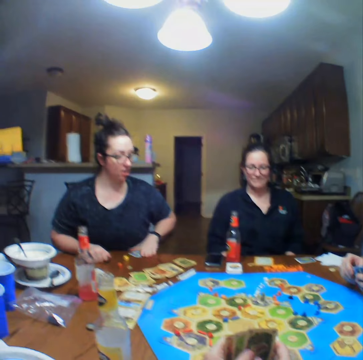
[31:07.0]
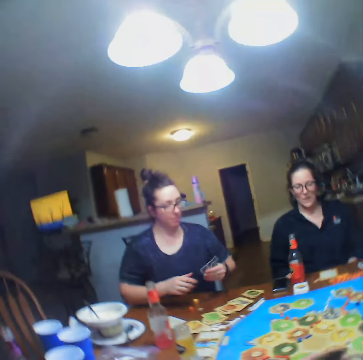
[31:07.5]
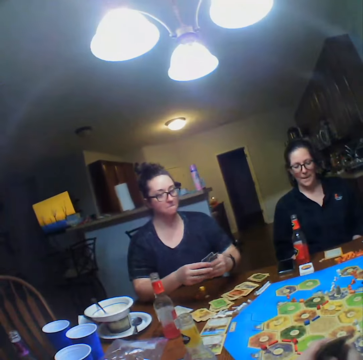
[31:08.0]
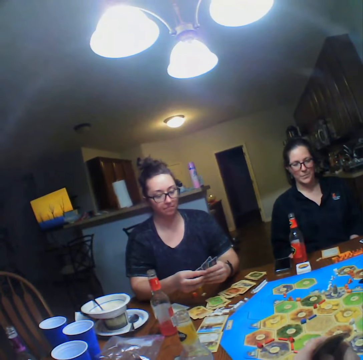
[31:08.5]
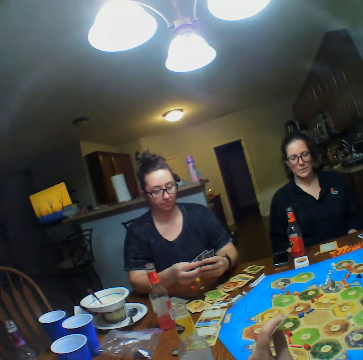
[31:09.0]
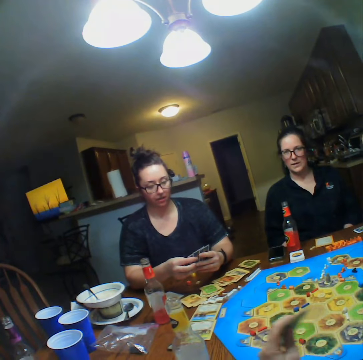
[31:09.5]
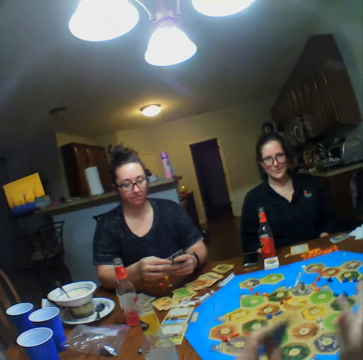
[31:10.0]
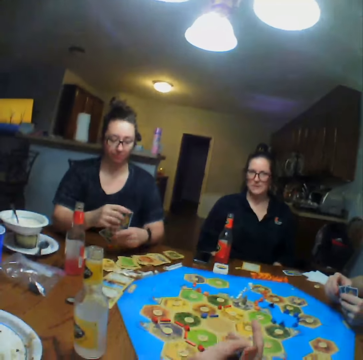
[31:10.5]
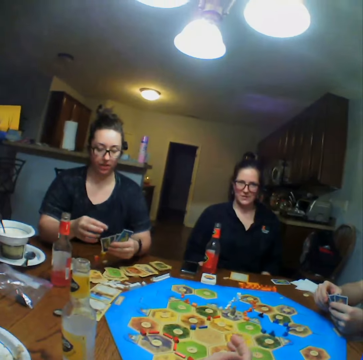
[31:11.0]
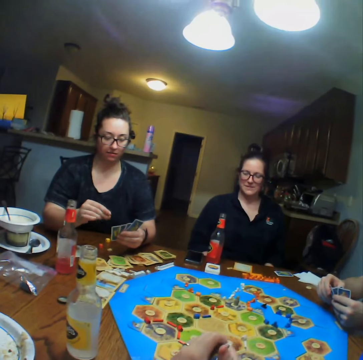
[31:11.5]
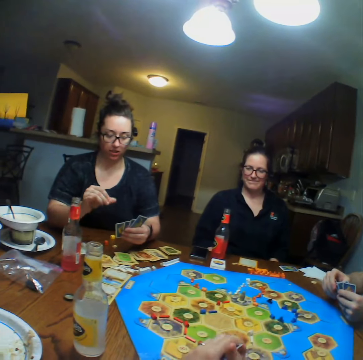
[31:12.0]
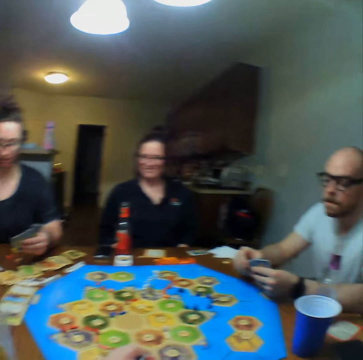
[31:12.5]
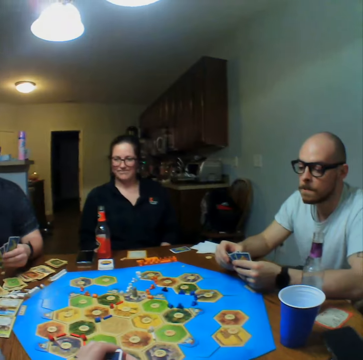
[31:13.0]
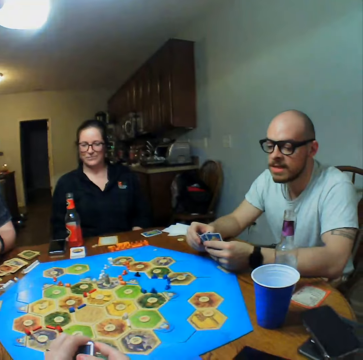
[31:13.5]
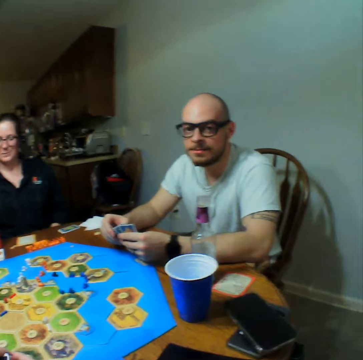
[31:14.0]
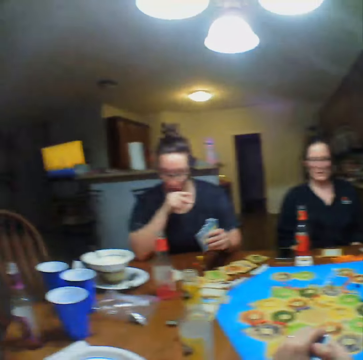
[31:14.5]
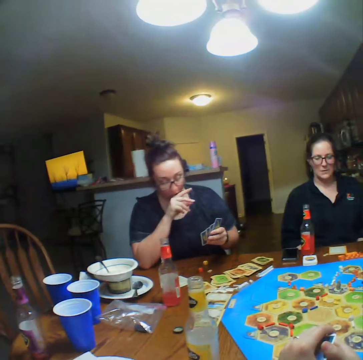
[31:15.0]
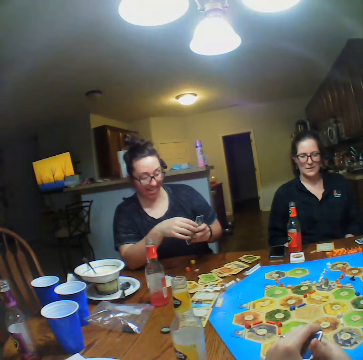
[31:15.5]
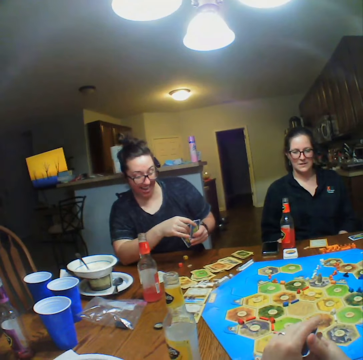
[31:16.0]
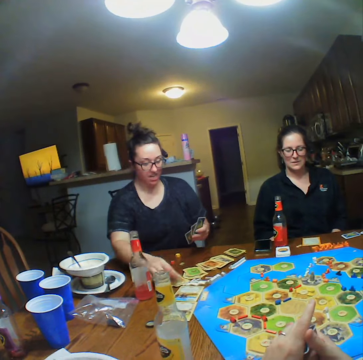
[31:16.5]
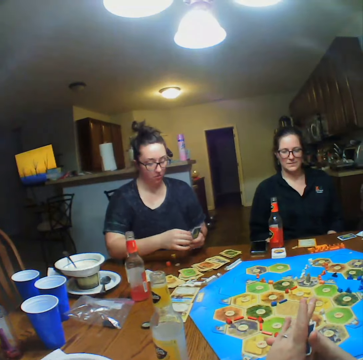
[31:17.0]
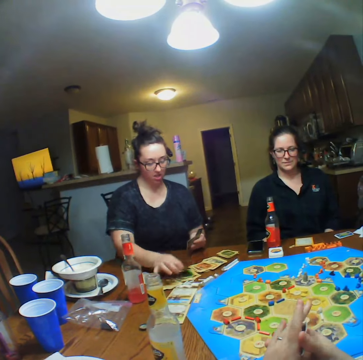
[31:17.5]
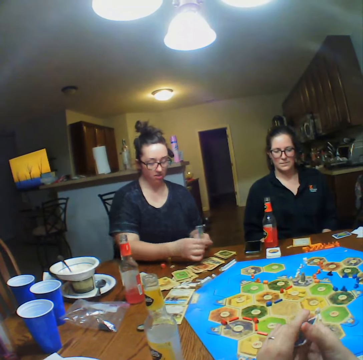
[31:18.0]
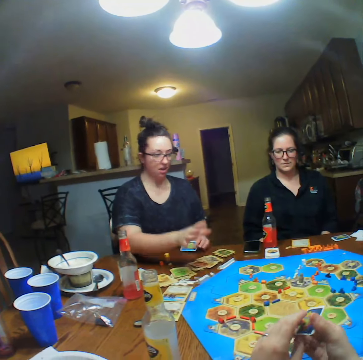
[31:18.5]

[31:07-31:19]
A lady picks up cards. The camera wearer talks. A man talks. The lady talks. The lady puts the cards on the table.

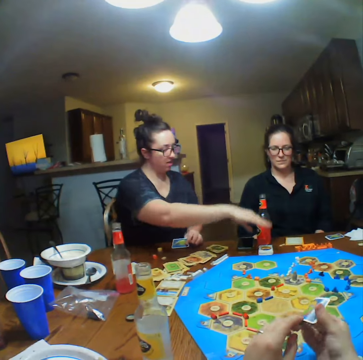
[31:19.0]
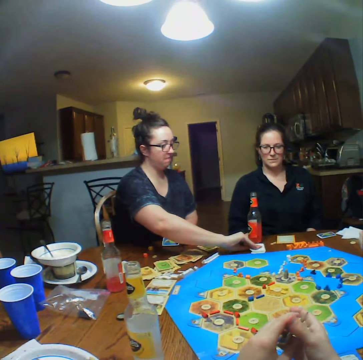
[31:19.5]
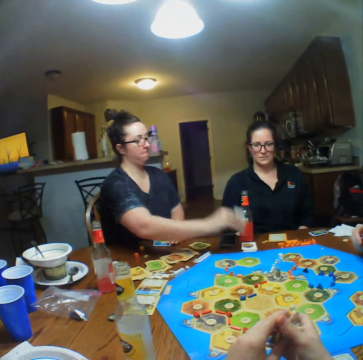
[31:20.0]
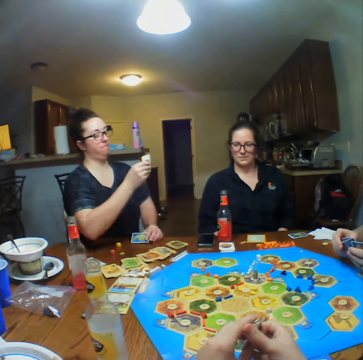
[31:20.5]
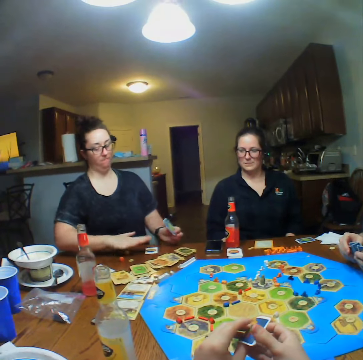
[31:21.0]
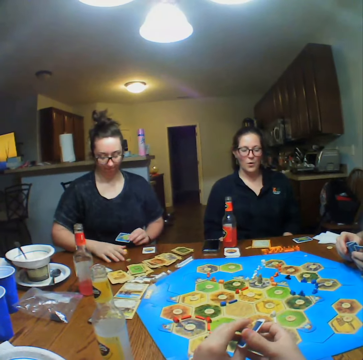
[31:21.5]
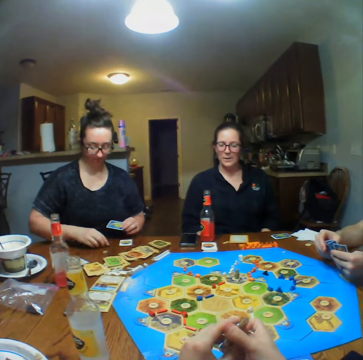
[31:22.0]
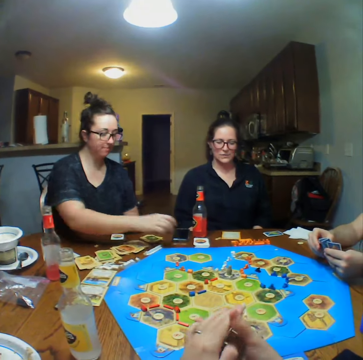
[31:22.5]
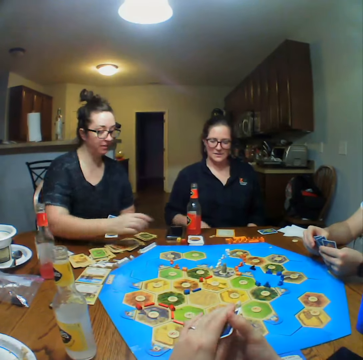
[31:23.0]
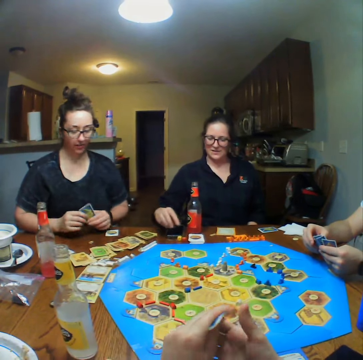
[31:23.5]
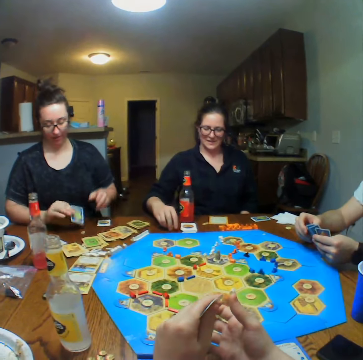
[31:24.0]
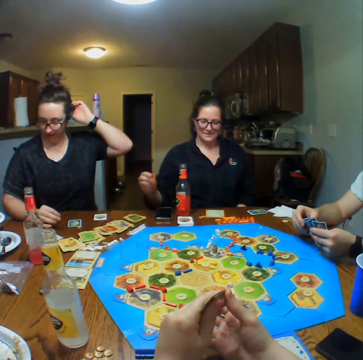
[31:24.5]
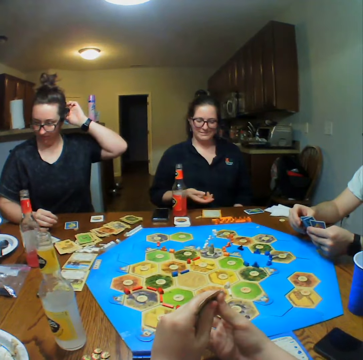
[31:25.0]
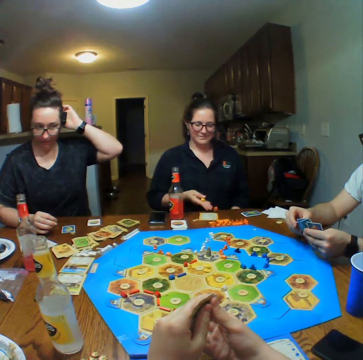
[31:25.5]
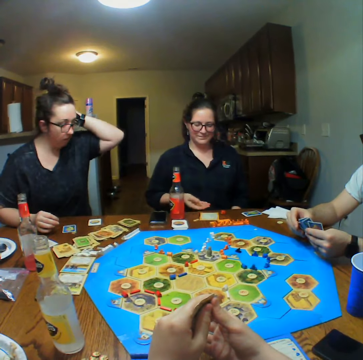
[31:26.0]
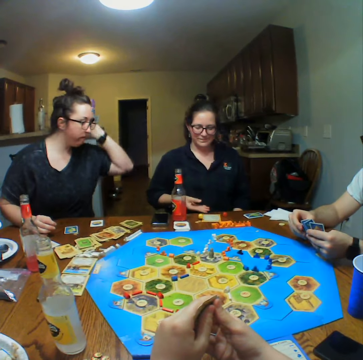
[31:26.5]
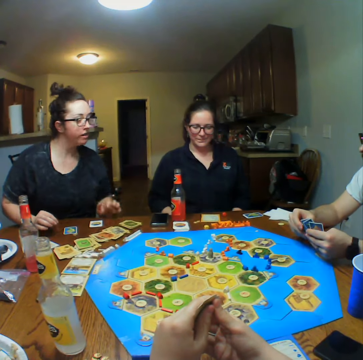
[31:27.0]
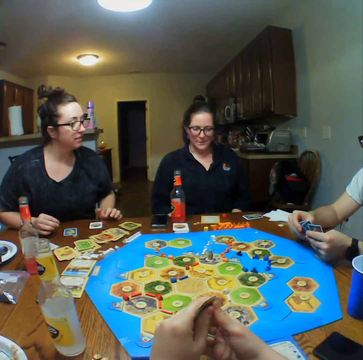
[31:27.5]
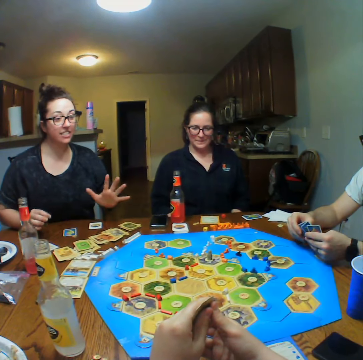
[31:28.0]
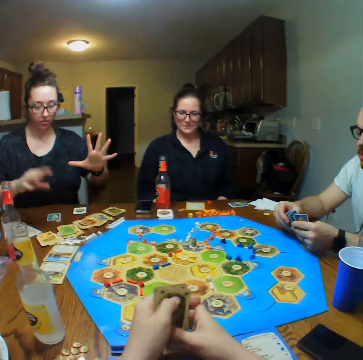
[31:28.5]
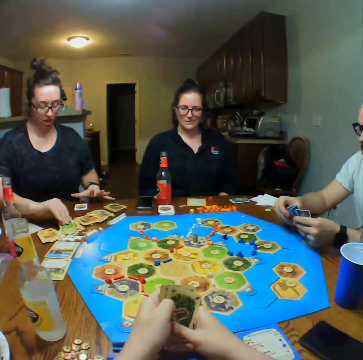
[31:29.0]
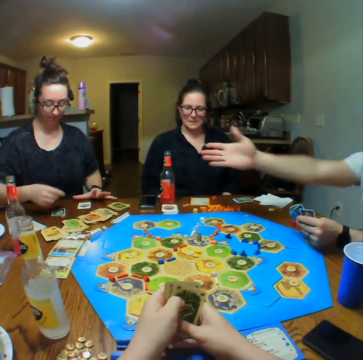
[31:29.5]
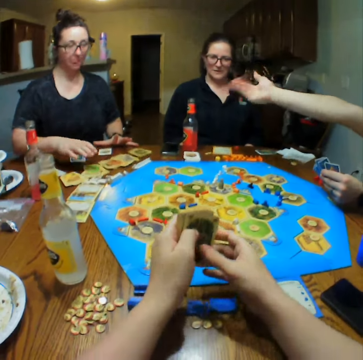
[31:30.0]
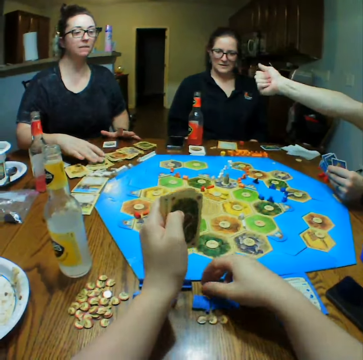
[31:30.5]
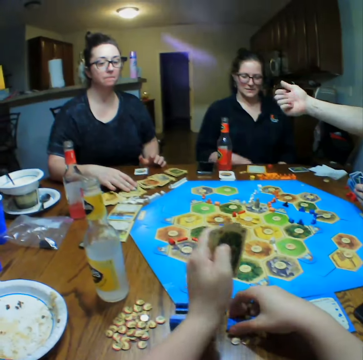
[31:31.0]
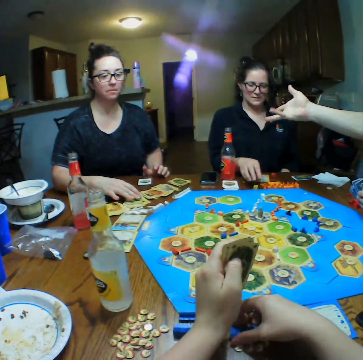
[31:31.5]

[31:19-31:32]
A lady picks up a card. The lady looks at the card. The lady puts the card on the table. The lady picks up dice. The lady puts the dice aside. Another lady picks up the dice. The other lady tosses the dice. The first lady talks. The first lady picks up a card.

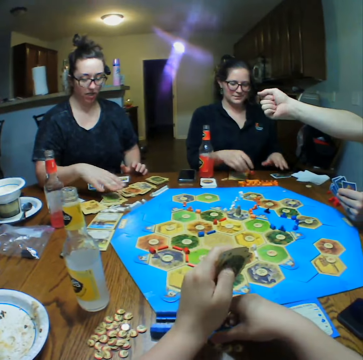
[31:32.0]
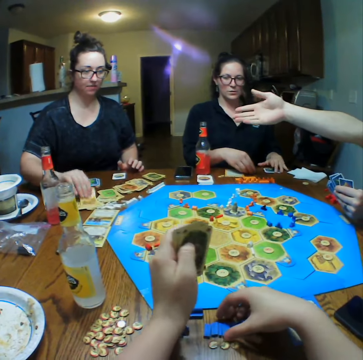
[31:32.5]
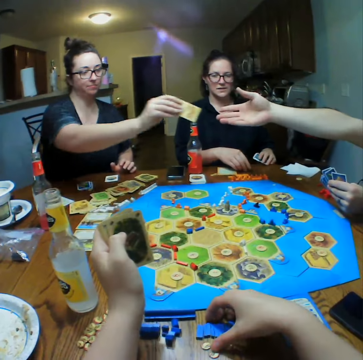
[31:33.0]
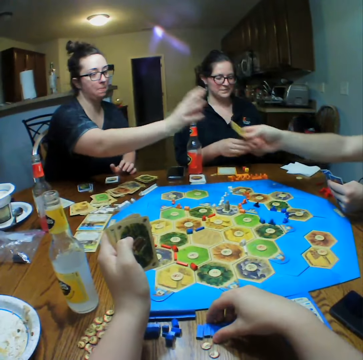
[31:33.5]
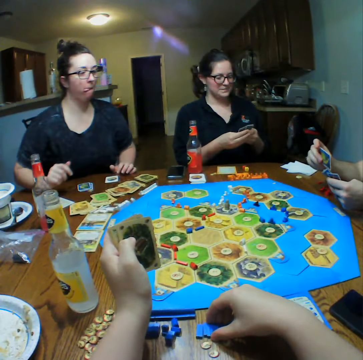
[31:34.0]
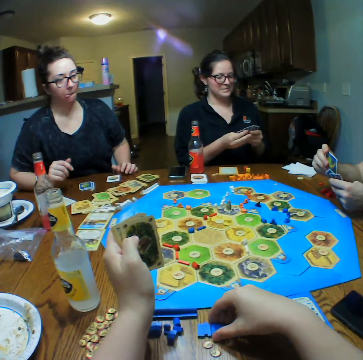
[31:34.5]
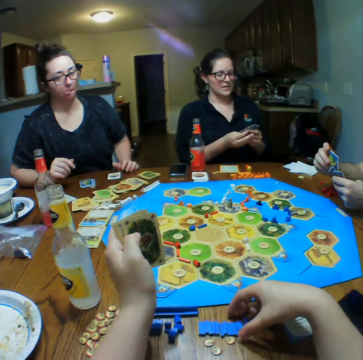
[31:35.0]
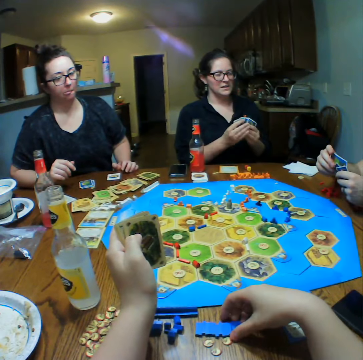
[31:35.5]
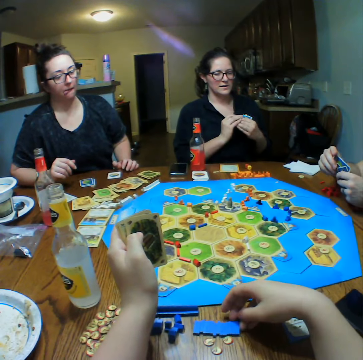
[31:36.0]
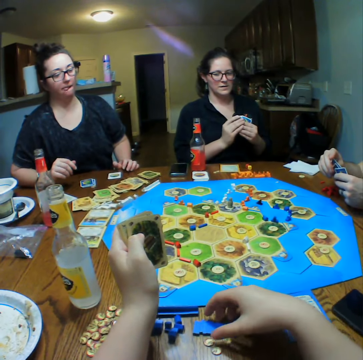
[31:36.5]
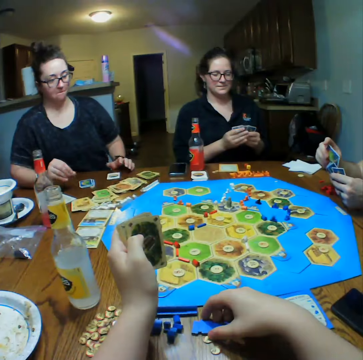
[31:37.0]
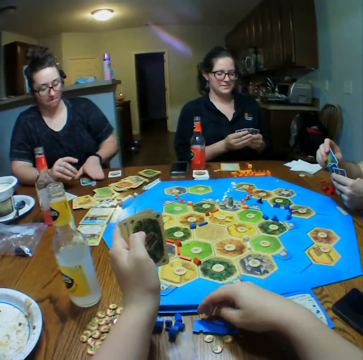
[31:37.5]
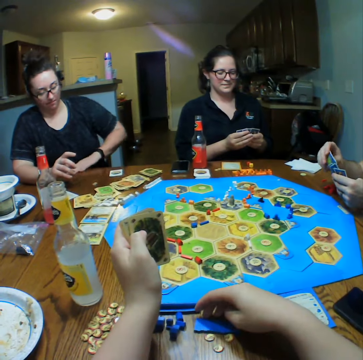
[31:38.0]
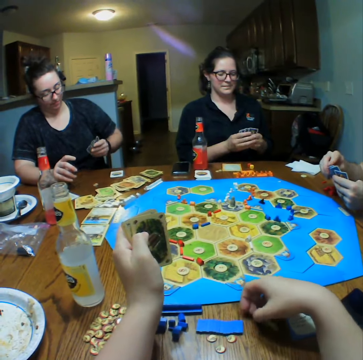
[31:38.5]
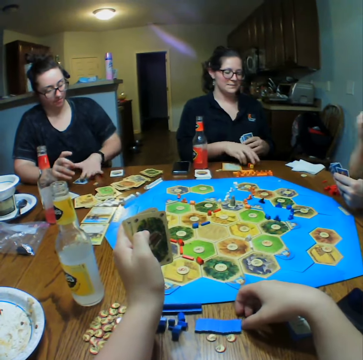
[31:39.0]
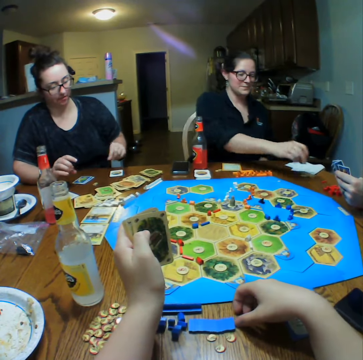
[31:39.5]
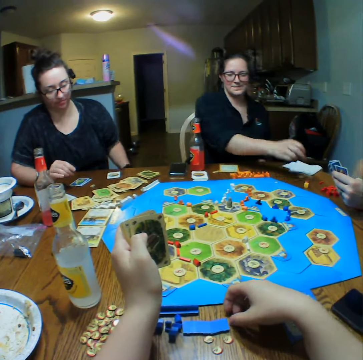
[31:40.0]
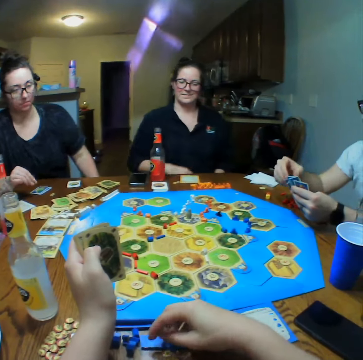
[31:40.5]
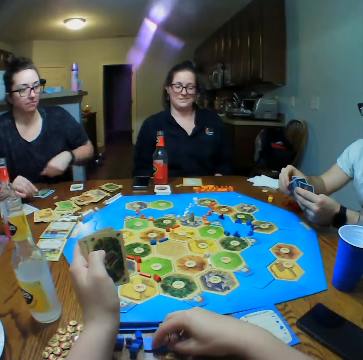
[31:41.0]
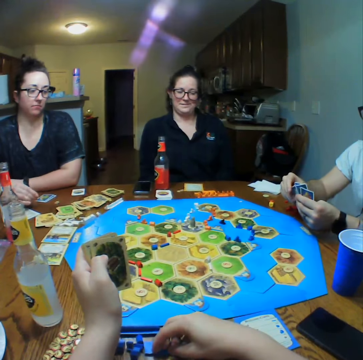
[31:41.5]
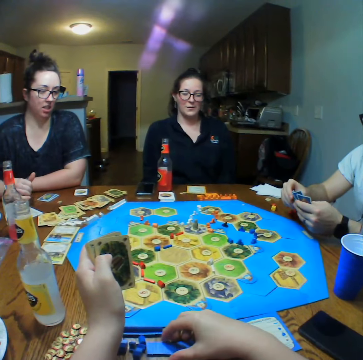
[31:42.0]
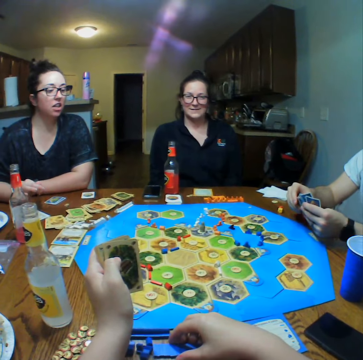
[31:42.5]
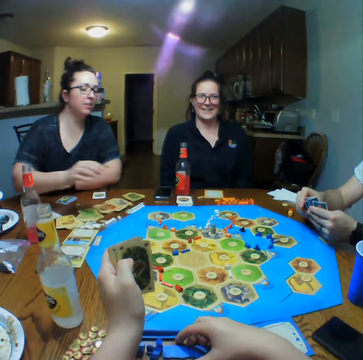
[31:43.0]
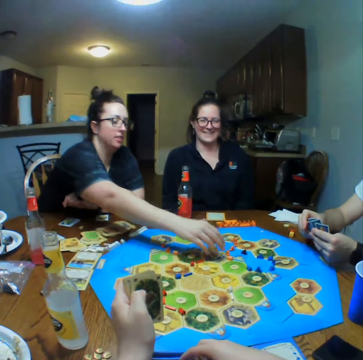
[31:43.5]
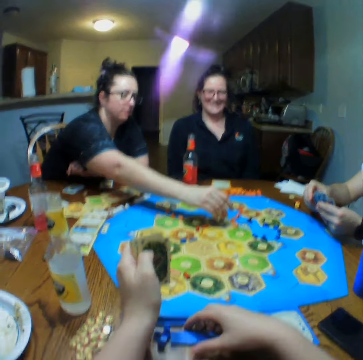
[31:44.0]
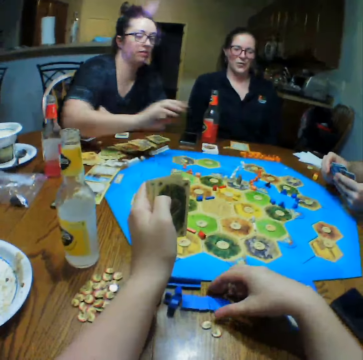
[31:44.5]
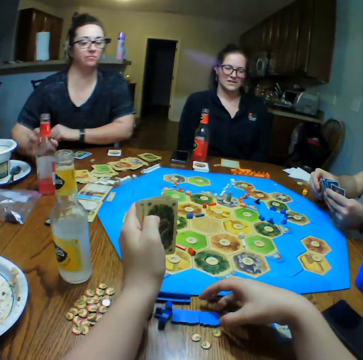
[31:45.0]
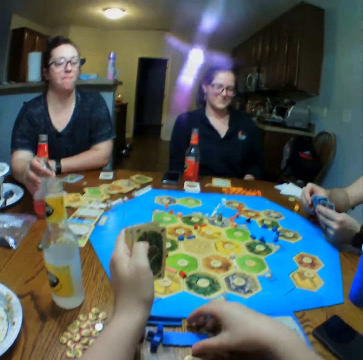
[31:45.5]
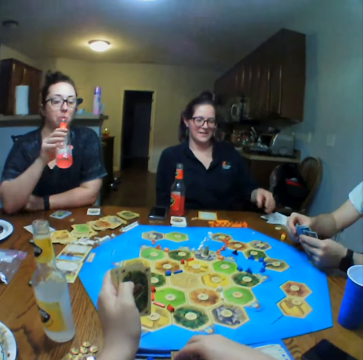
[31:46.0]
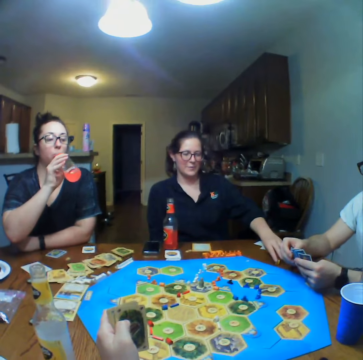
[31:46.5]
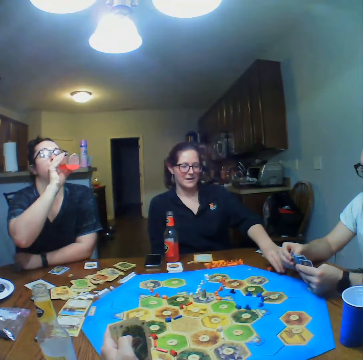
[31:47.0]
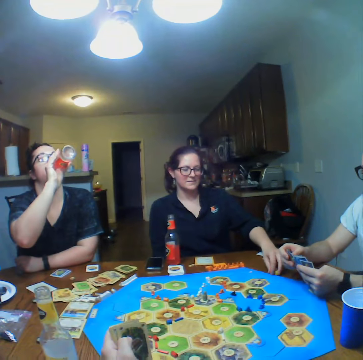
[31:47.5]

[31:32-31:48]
A lady picks up a card. Another lady gives a man the card. The man takes the card from the other lady. The camera wearer plays. The other lady plays, touches the dice on the table, and drinks. The first lady plays the Catan Settlers board game.
